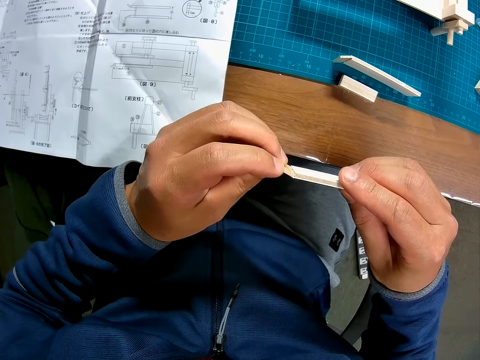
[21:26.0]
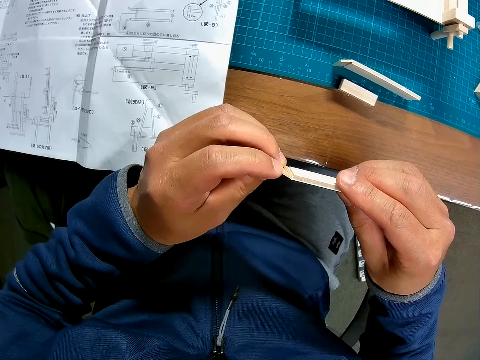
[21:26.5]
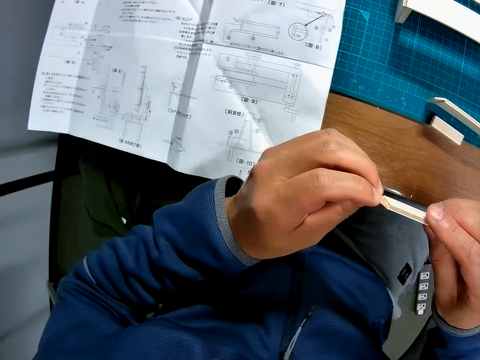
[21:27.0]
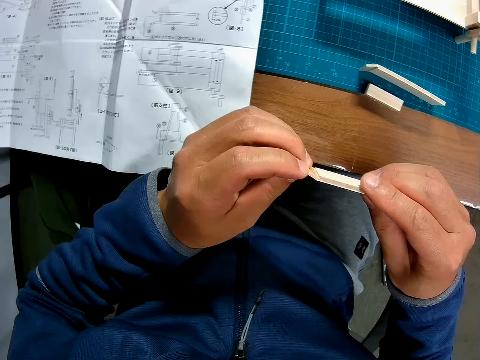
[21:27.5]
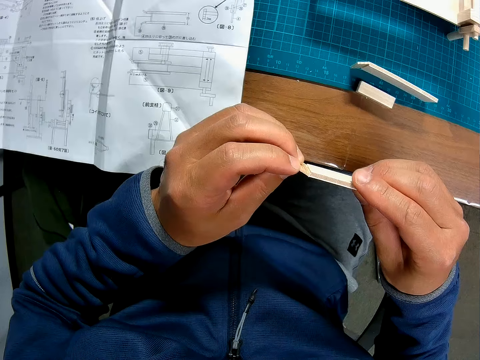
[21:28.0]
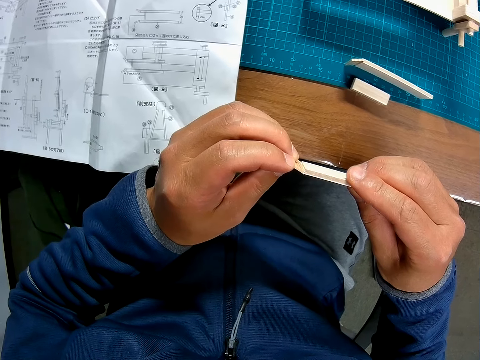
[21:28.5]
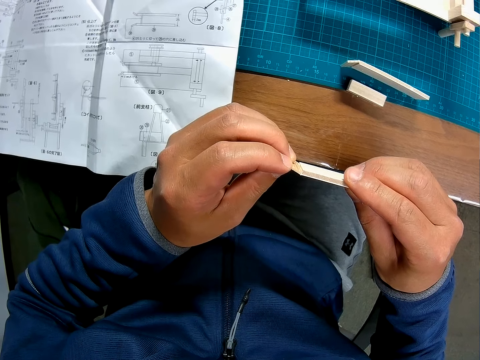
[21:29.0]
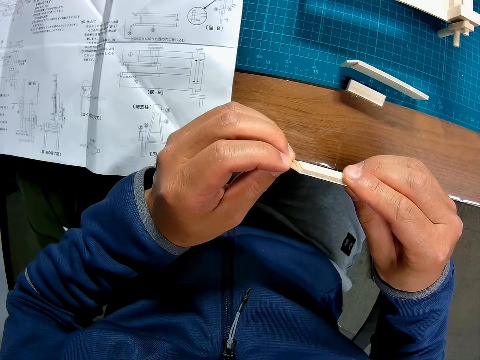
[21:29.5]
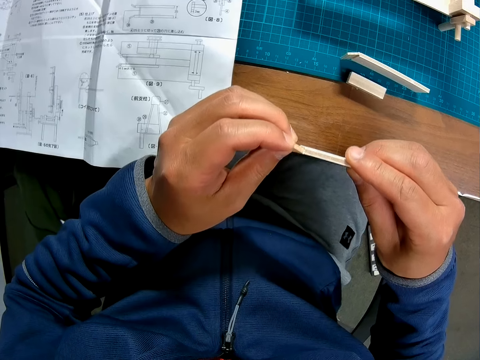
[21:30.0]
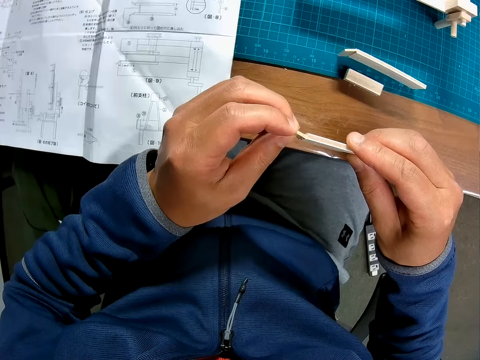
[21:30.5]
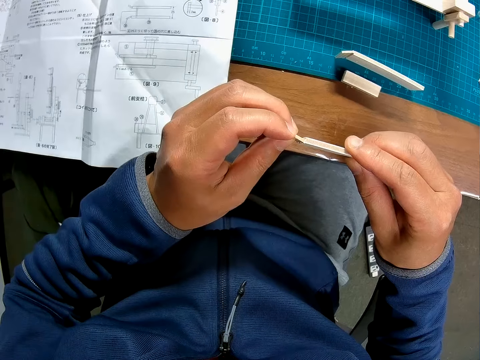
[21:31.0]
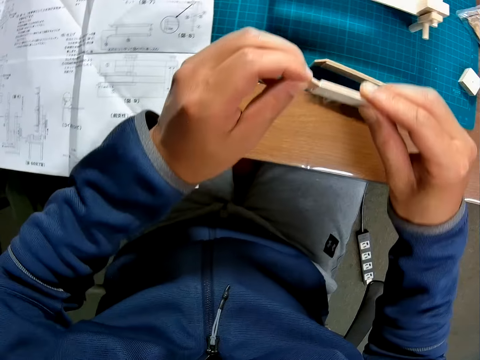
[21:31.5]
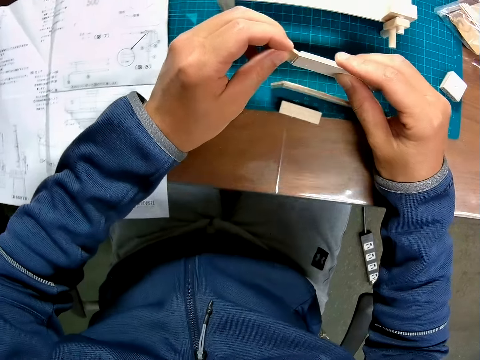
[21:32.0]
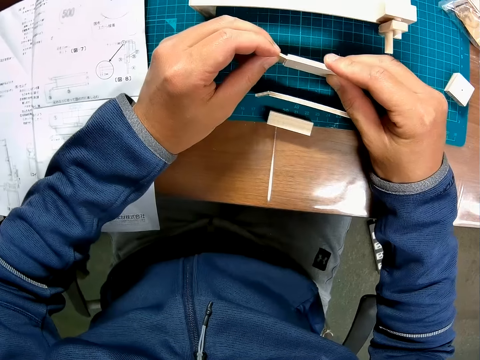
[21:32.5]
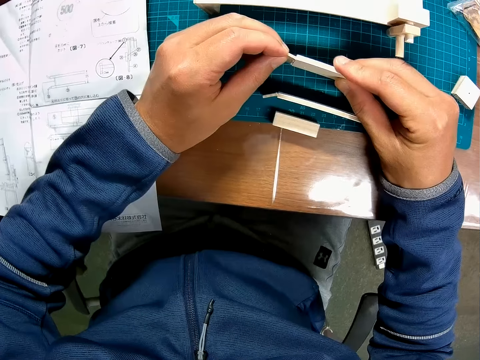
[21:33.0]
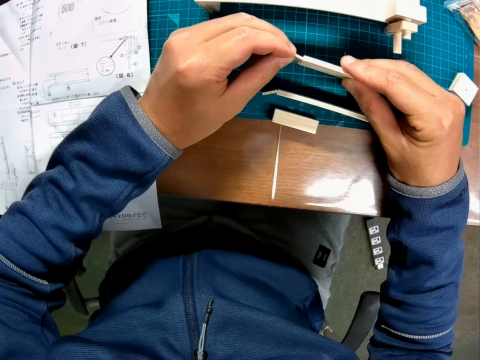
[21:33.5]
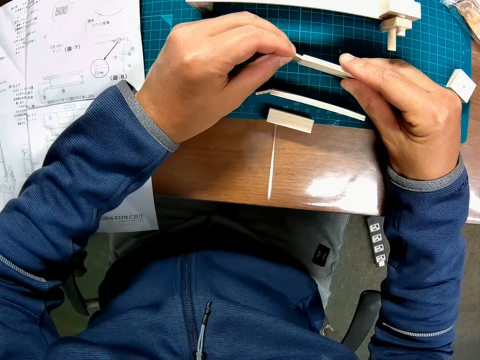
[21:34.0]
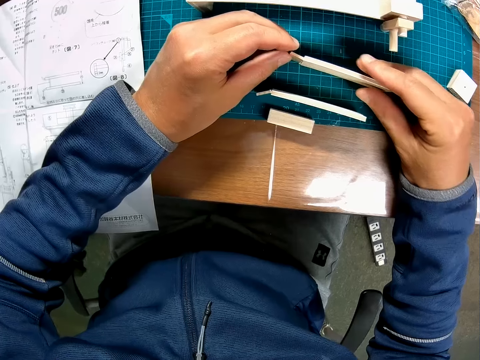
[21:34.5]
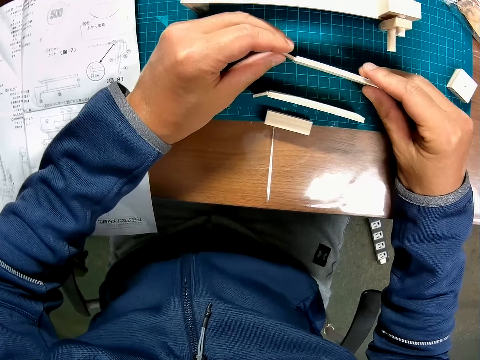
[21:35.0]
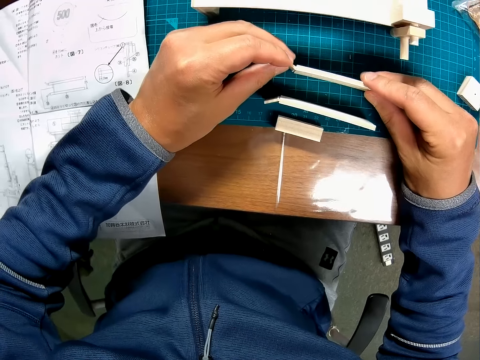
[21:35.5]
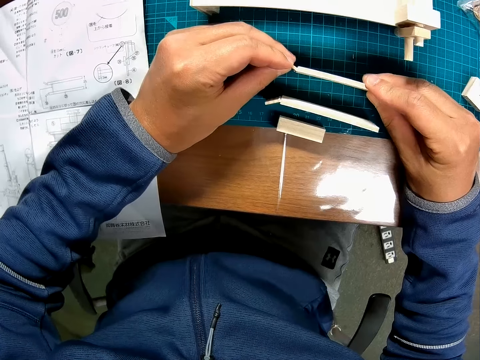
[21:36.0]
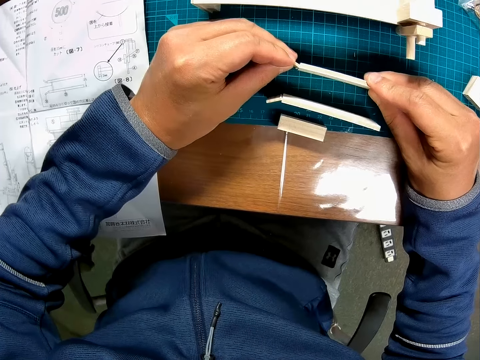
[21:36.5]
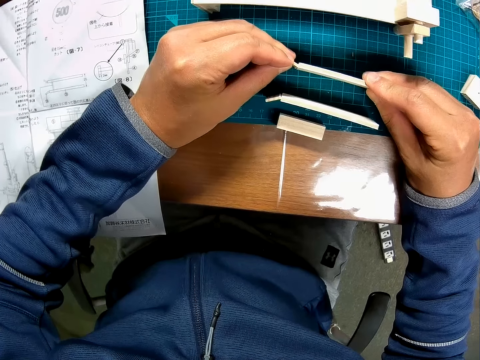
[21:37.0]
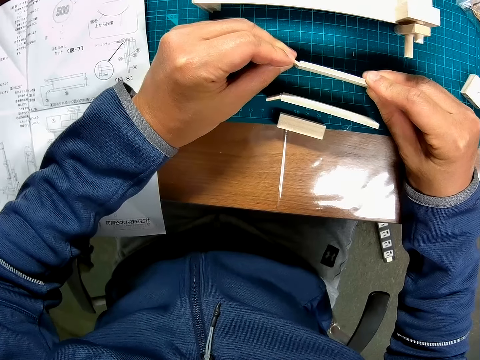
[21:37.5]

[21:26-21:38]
The camera wearer looks at the model part. They press the small piece and the rectangular piece on the cutting mat together and put the assembly on the cutting mat.

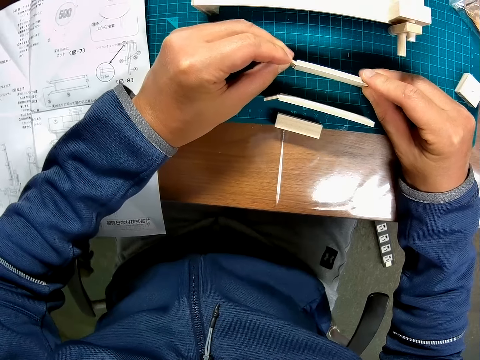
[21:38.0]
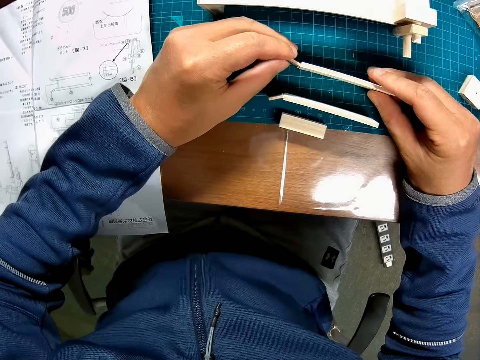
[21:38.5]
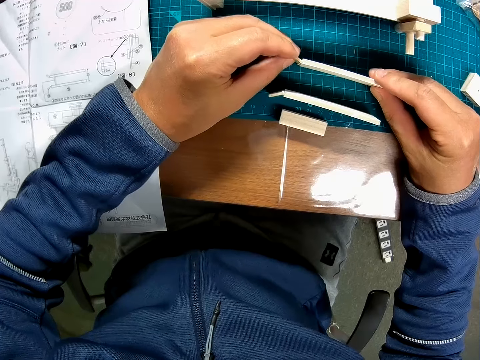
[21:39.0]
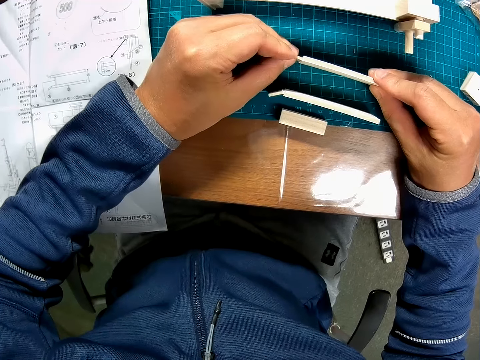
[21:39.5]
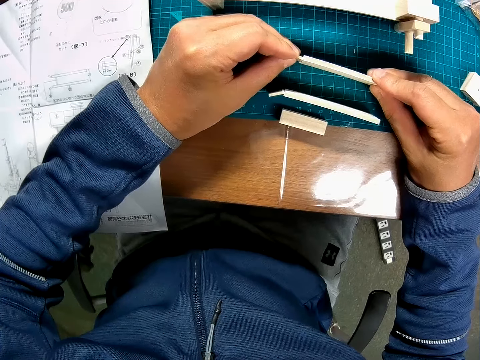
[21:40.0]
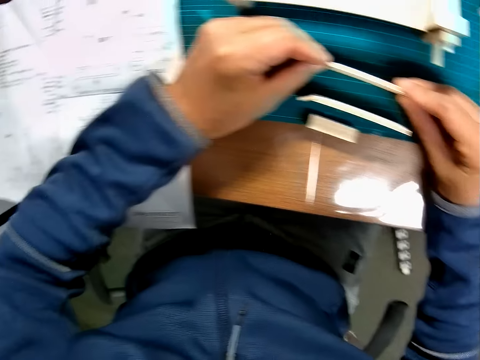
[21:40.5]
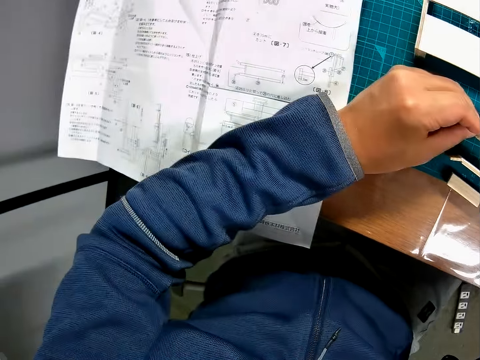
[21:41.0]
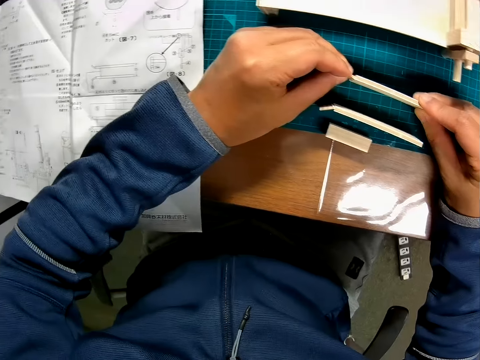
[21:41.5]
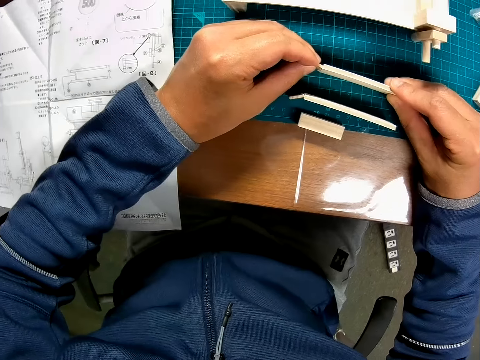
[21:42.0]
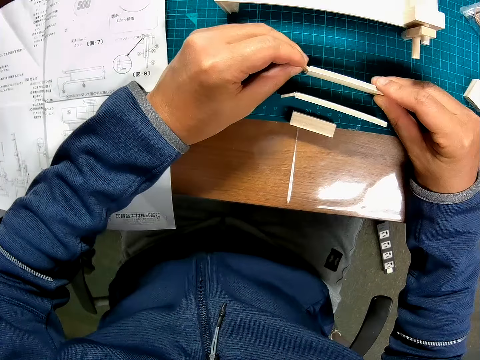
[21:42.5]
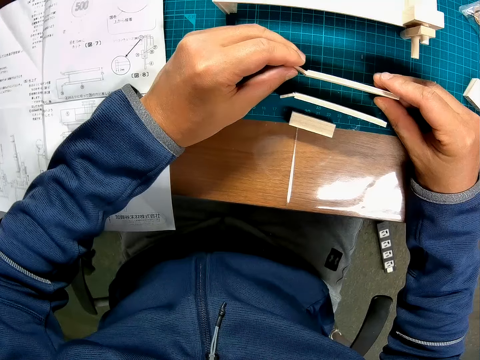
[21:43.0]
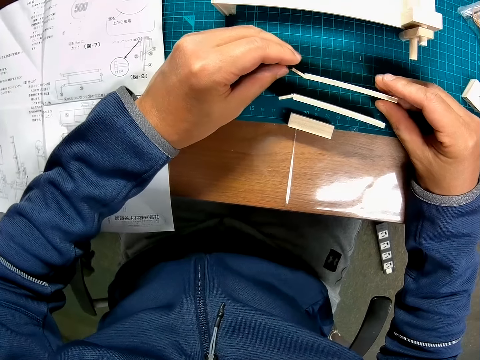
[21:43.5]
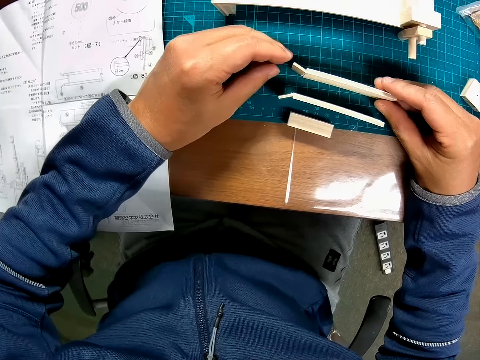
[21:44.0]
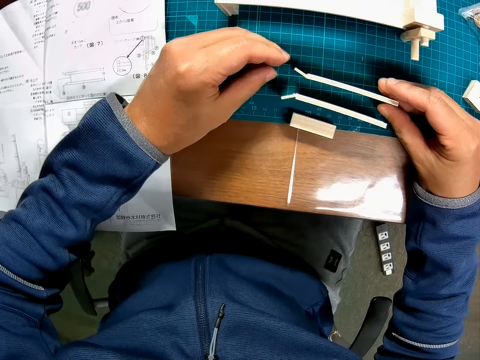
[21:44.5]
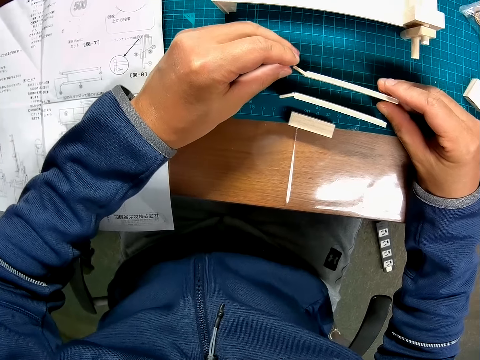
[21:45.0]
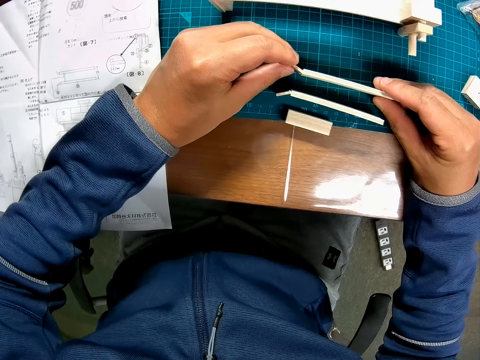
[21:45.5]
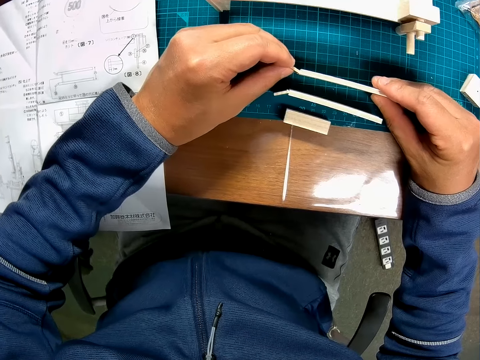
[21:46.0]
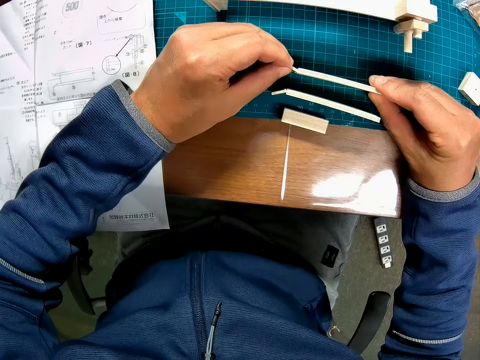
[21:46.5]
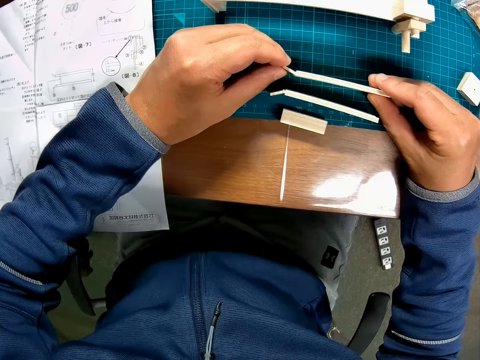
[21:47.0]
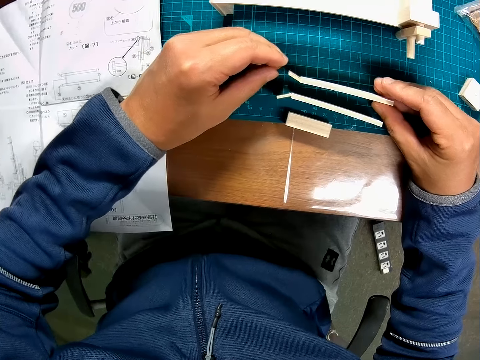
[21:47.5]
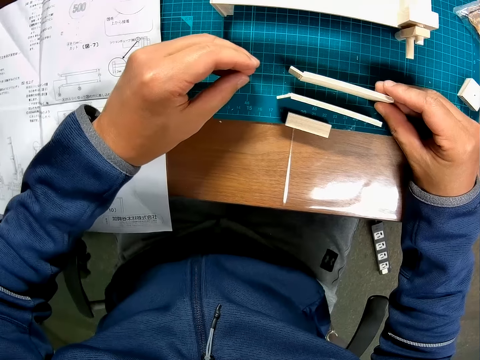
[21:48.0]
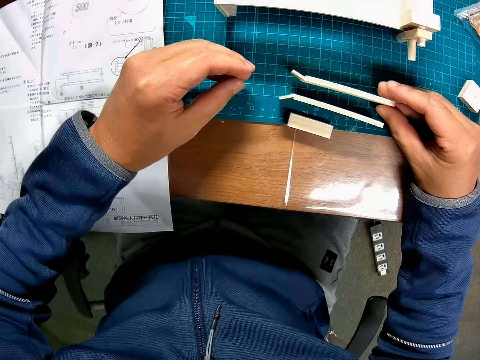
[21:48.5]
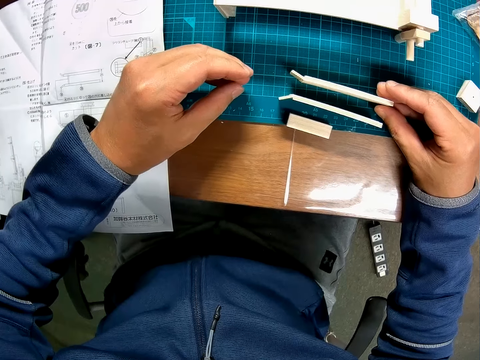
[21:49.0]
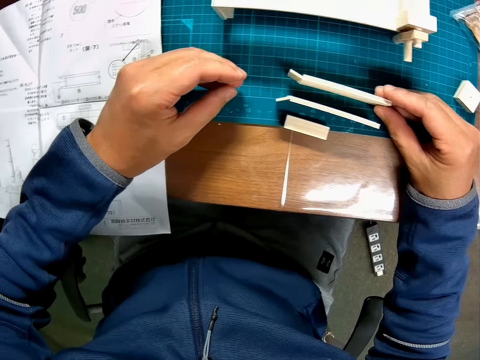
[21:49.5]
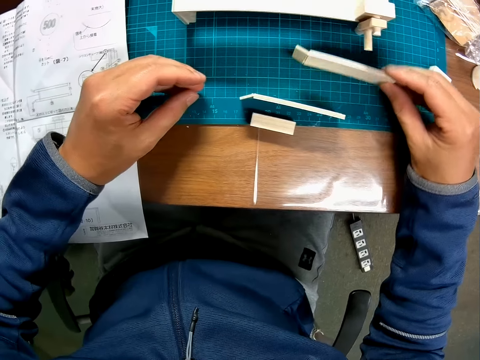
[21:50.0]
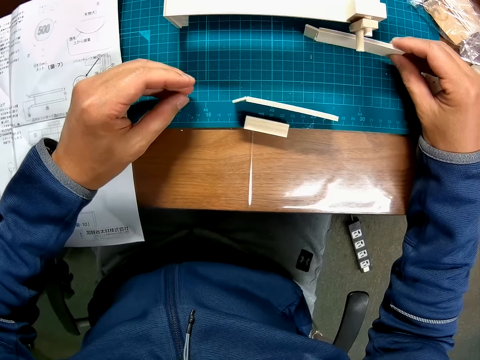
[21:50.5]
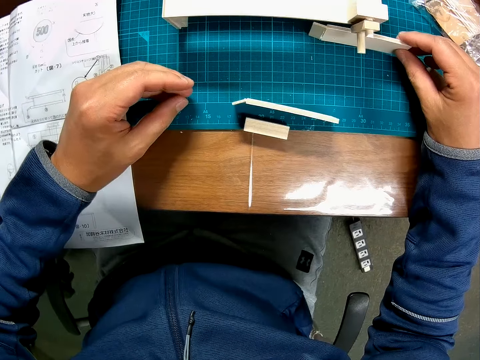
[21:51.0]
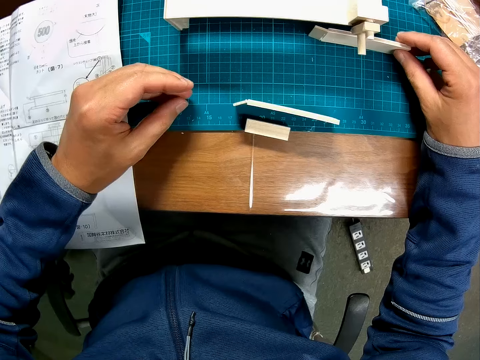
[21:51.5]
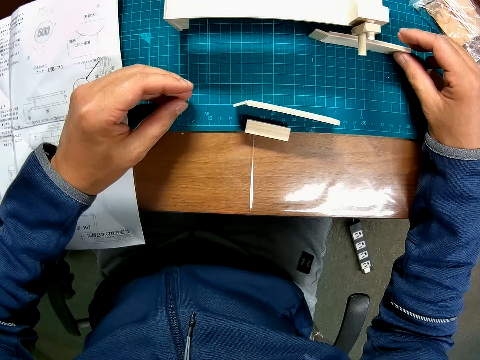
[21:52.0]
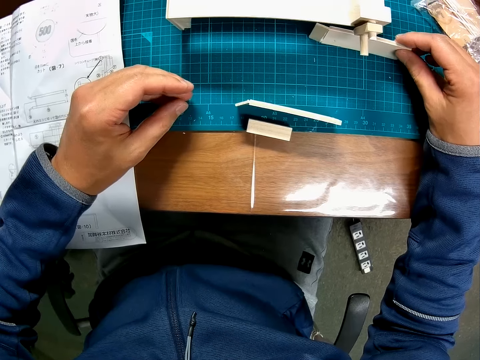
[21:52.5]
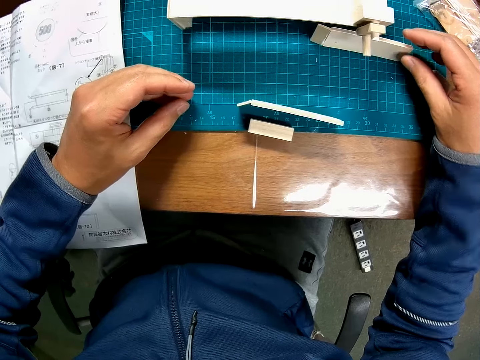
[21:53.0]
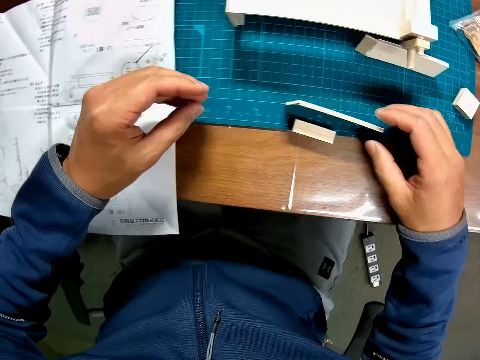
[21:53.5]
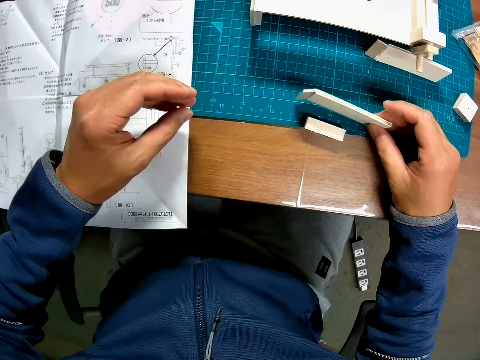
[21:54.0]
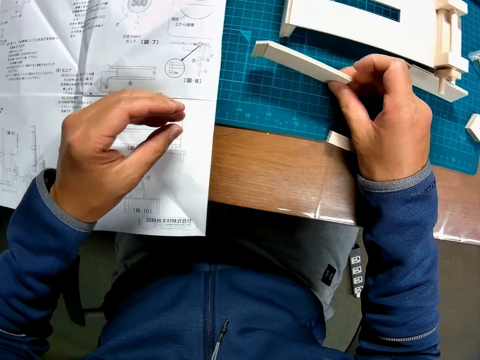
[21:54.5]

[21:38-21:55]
The camera wearer looks at the blueprint again. He presses the pieces together and looks at the pieces in his hands. He moves the model part. He rests the assembly on the wooden mechanical model. He rests the second assembly on the wooden mechanical model. He picks up the model part.
